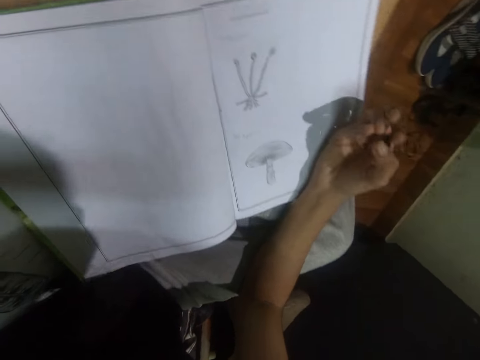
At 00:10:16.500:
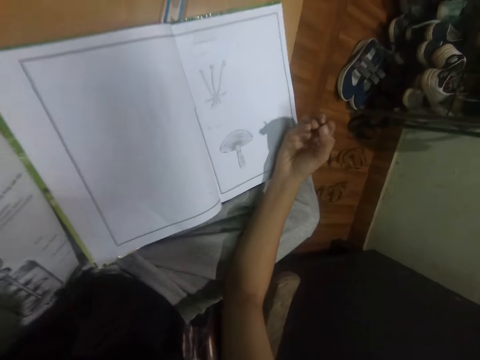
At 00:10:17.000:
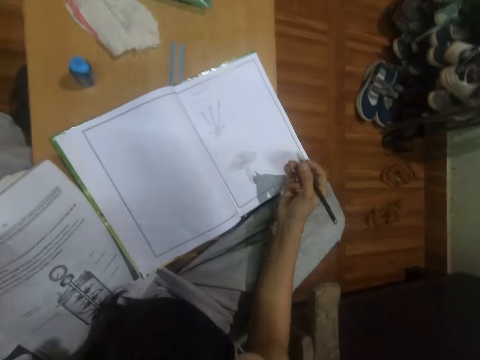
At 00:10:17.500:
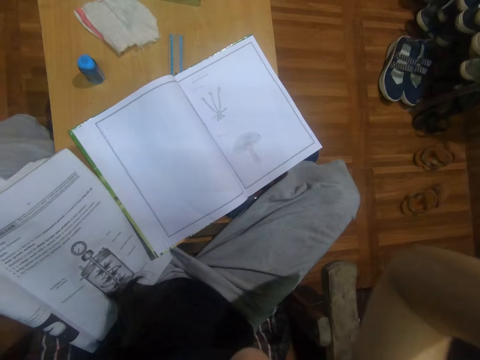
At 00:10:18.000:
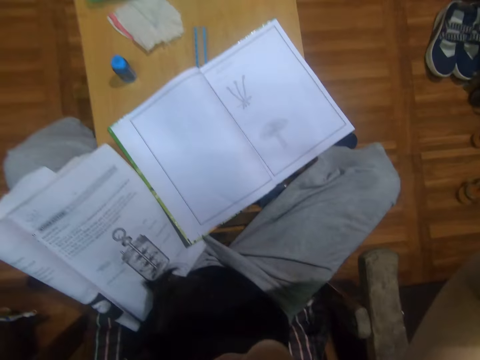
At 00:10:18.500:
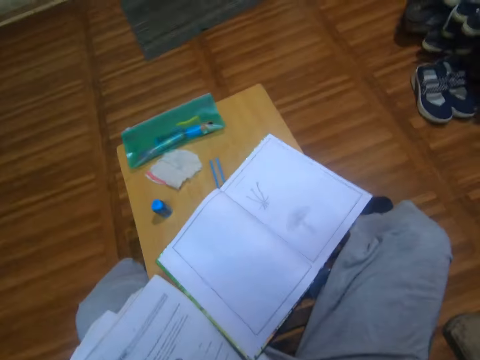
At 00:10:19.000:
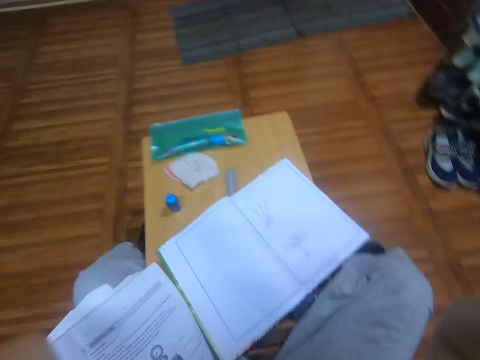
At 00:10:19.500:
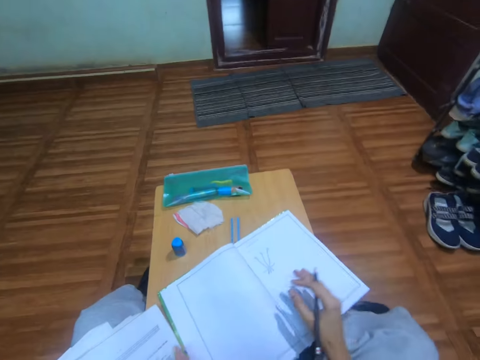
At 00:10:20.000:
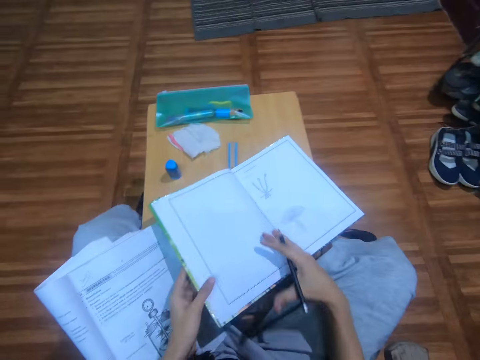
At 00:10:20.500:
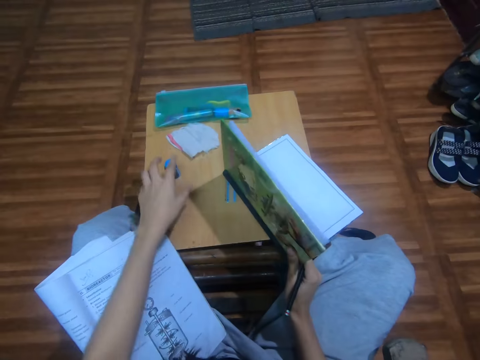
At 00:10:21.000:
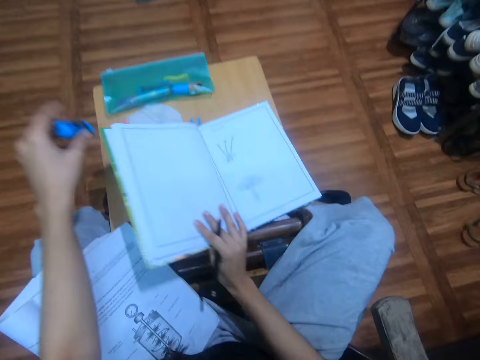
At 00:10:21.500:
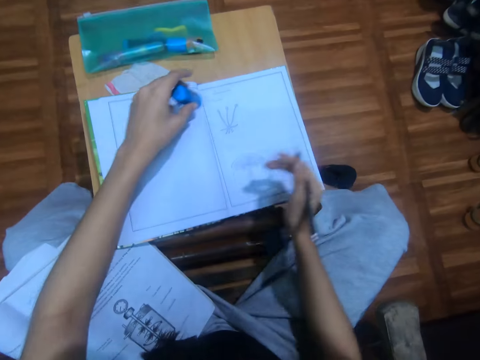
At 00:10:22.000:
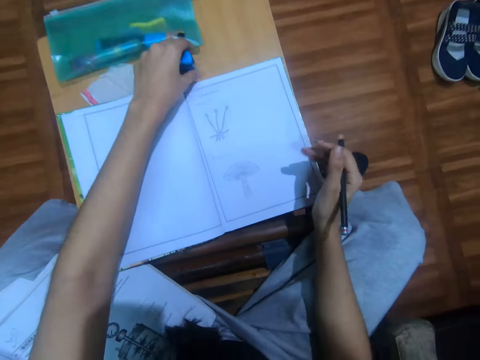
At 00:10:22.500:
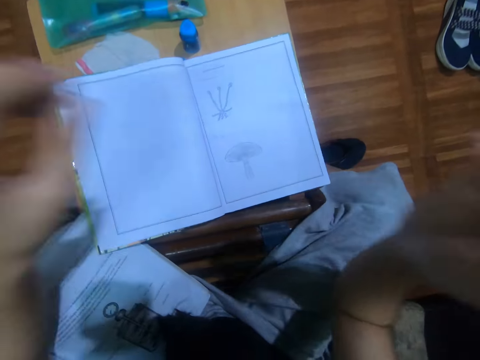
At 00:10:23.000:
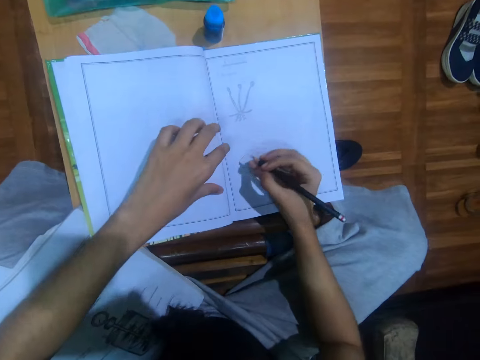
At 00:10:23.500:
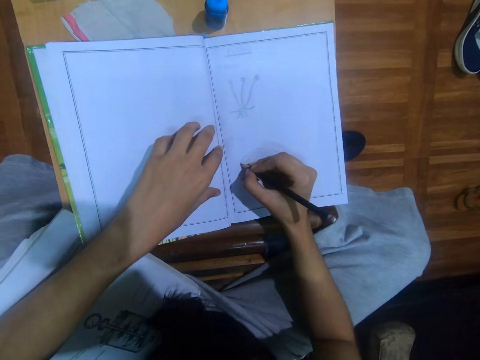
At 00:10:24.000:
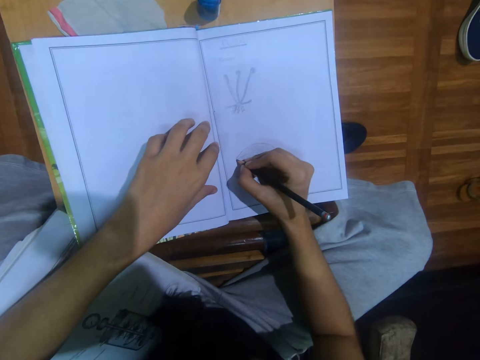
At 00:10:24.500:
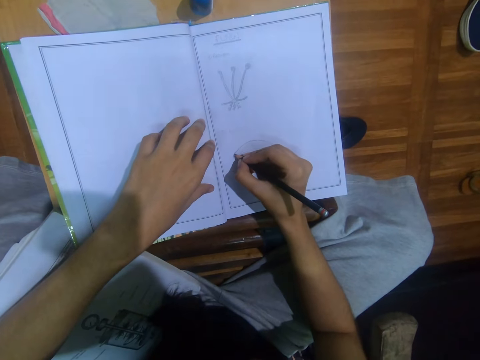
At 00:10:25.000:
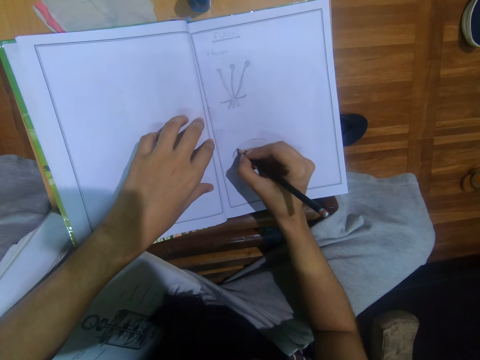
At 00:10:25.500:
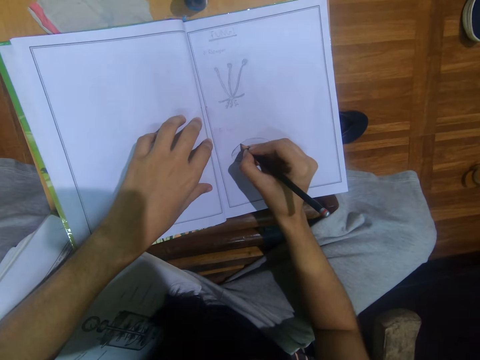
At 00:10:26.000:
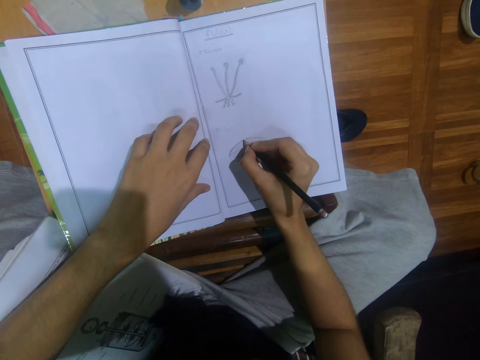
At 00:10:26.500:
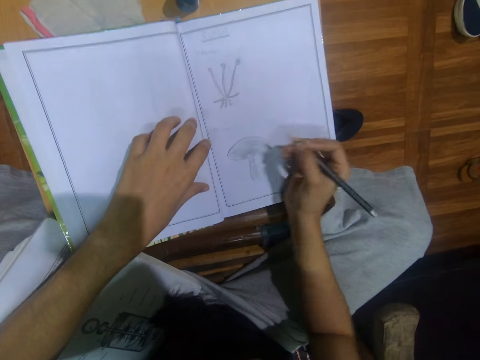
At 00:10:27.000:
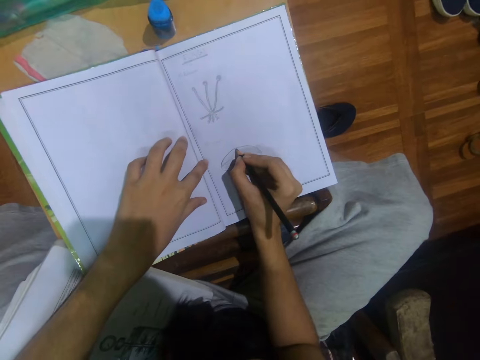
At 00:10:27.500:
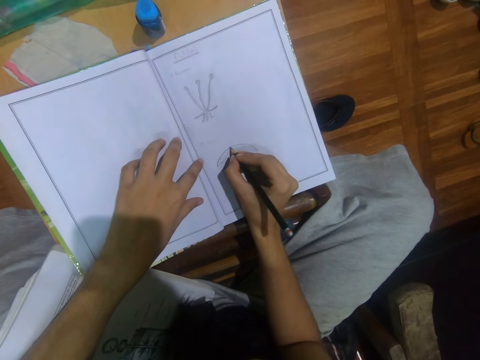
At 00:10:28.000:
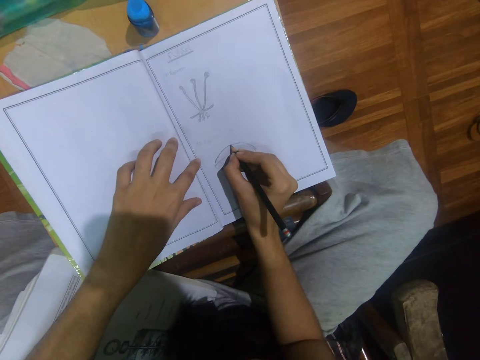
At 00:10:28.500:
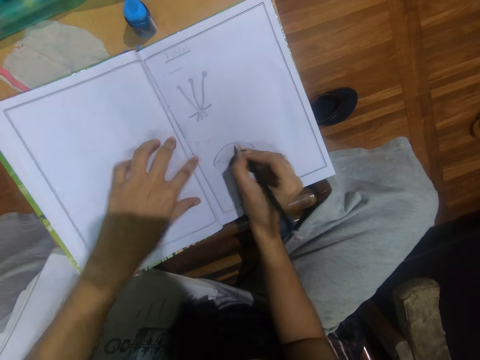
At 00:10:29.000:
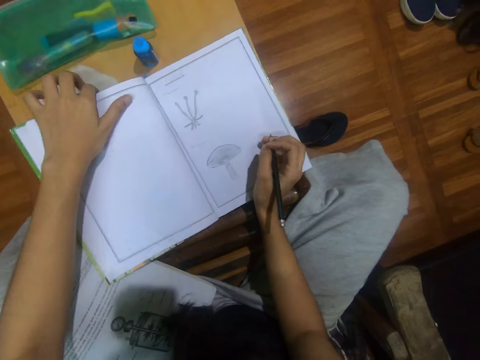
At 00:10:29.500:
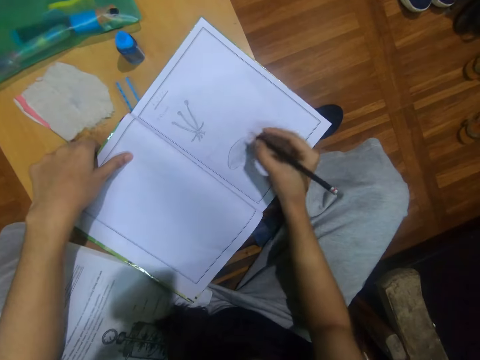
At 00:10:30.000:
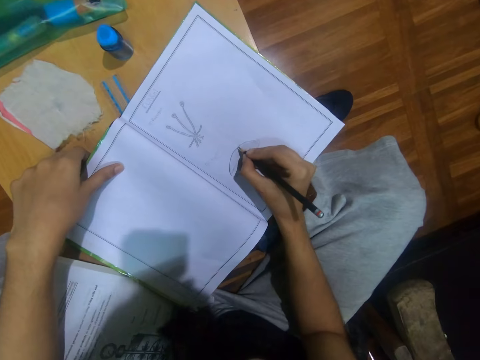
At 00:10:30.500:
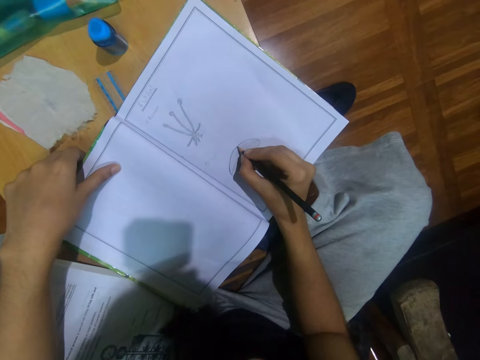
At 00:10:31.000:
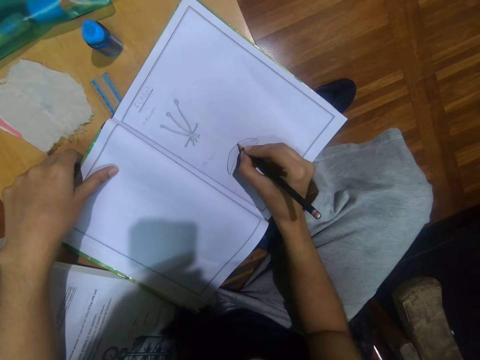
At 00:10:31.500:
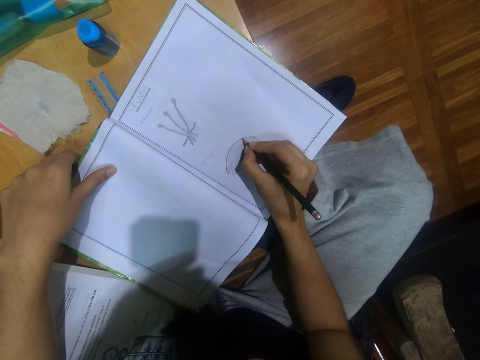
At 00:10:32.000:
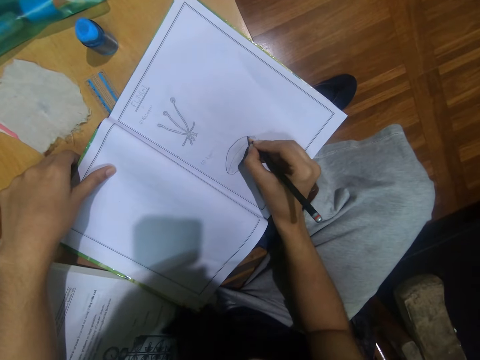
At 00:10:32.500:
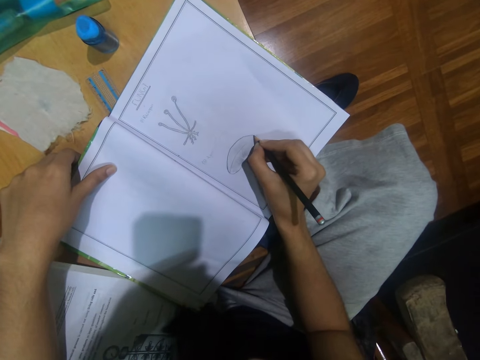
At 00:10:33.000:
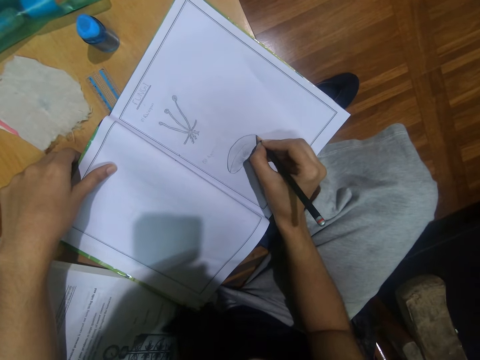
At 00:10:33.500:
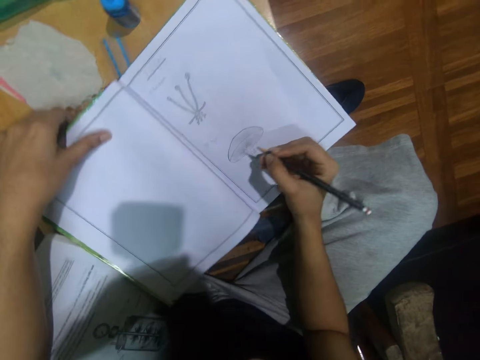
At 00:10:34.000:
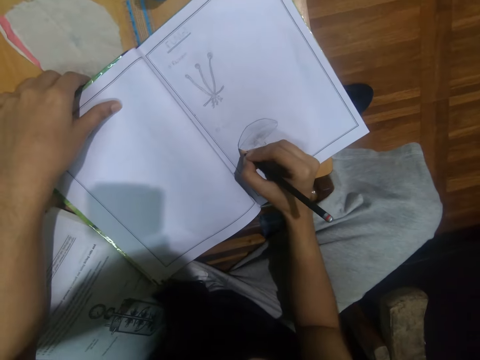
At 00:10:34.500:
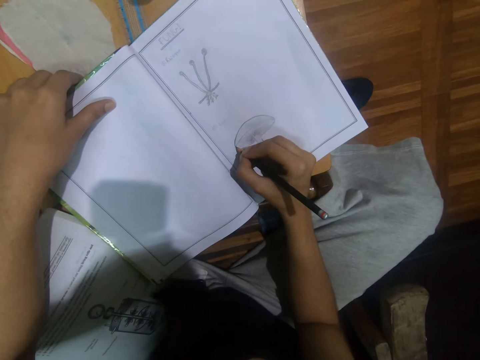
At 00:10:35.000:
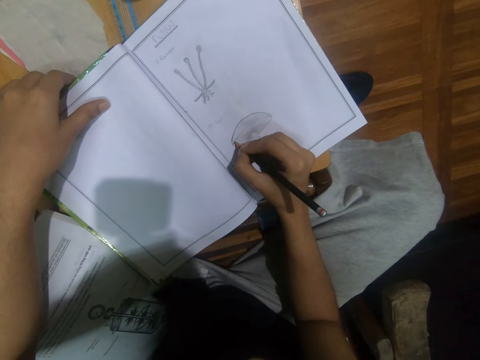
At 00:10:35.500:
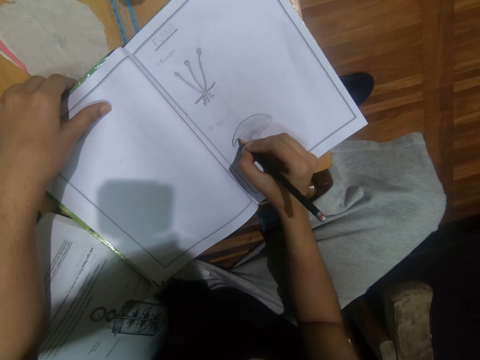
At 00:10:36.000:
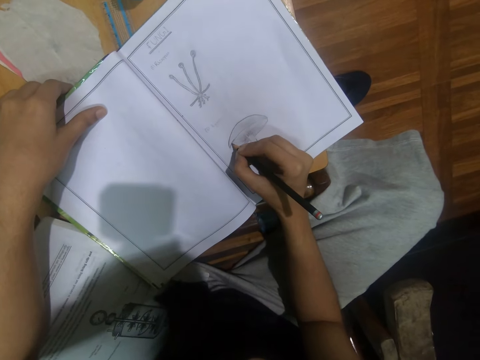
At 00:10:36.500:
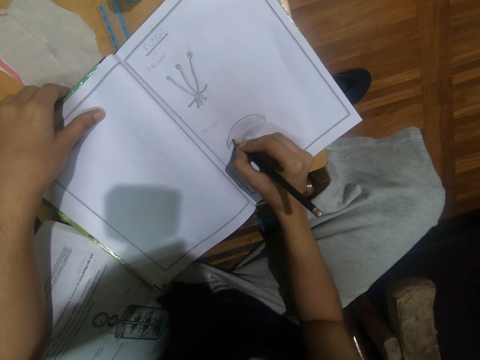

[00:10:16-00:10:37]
The camera wearer adjusts the camera on her head with both hands. She holds the book with her left hand. She lifts the book with her left hand. She holds the book with her right hand. She picks an eraser from the table with her left hand. She drops the book on the table with her right hand. She drops the eraser on the table with her left hand. She raises her hands. She holds the book with her left hand. She draws on the page with the pencil in her right hand. She moves the book. She adjusts the book on the table with her left hand. She draws on the page with the pencil in her right hand.

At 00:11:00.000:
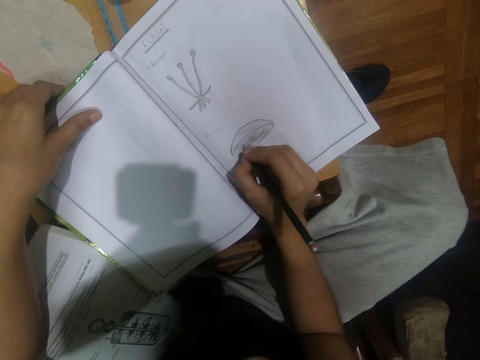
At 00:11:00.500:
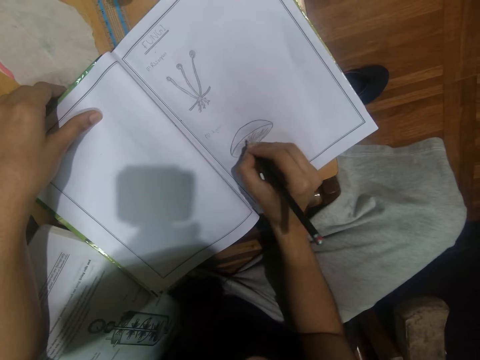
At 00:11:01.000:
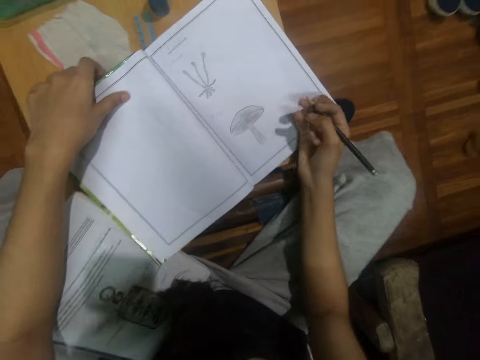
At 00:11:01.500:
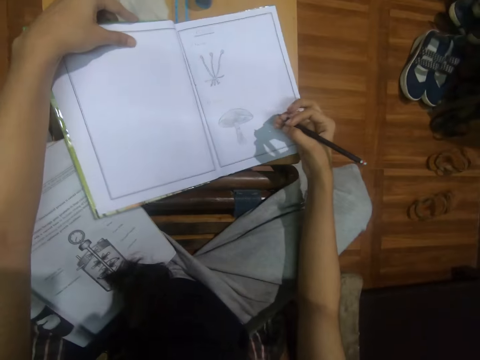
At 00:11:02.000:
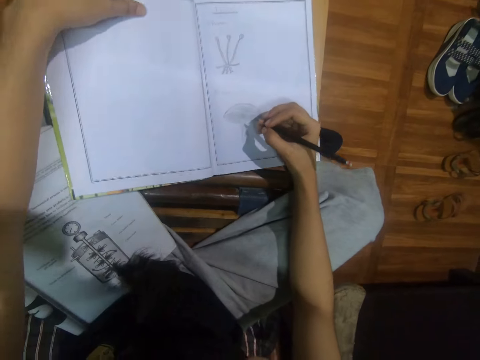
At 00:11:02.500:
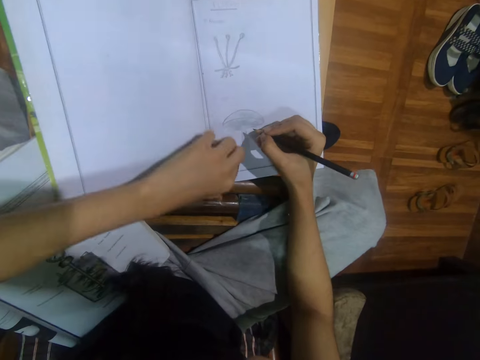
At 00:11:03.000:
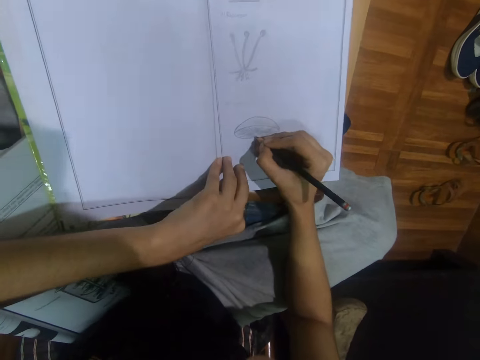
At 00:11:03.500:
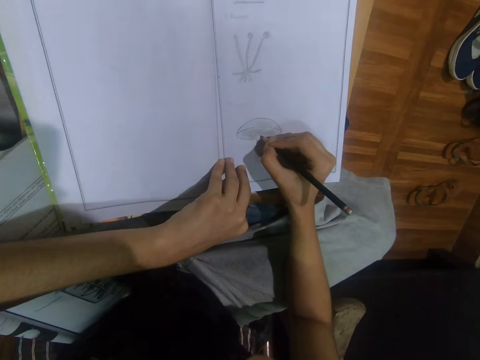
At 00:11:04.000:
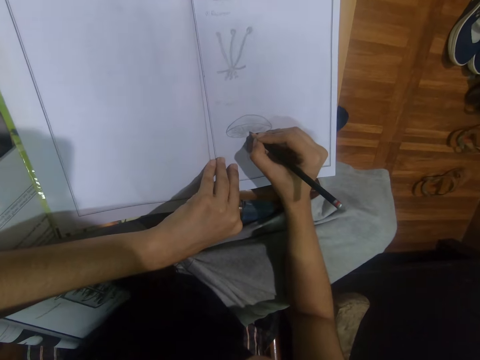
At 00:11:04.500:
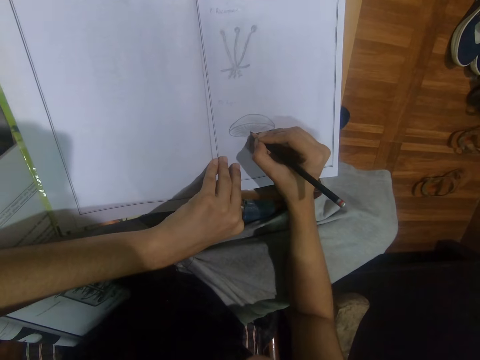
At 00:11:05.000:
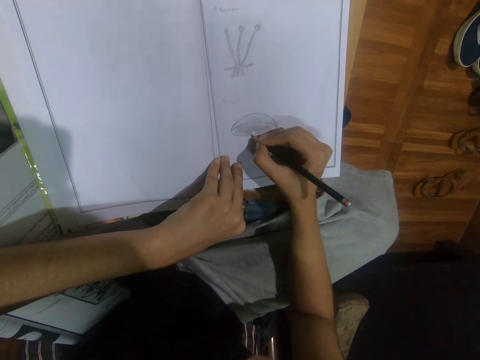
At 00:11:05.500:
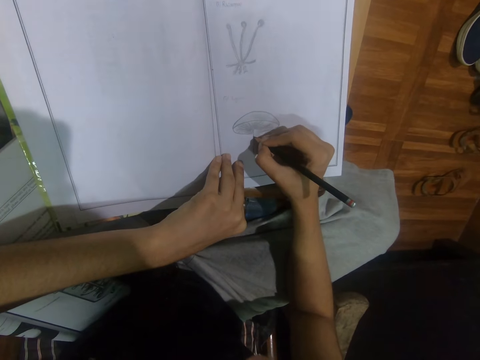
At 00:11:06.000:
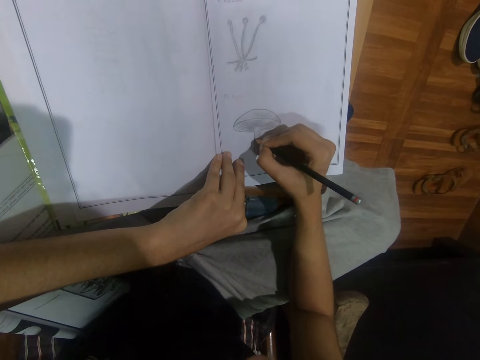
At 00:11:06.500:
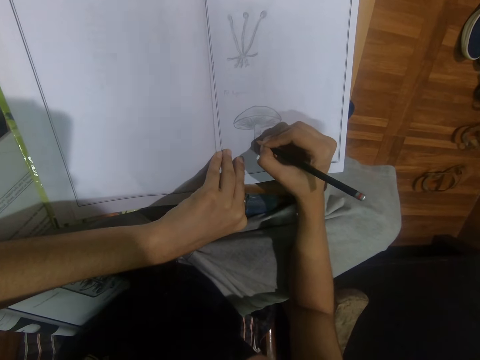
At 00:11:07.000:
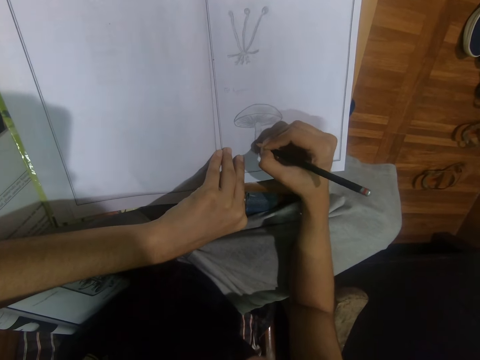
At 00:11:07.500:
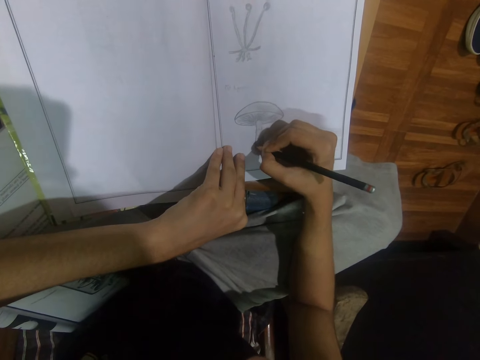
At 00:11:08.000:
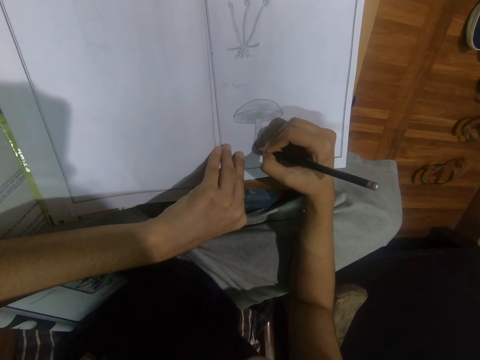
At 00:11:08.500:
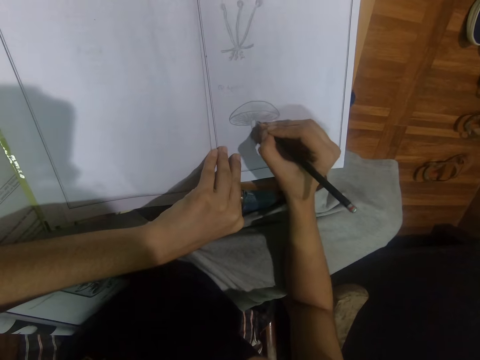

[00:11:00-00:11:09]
The camera wearer moves the book. They move their hand. They draw.
